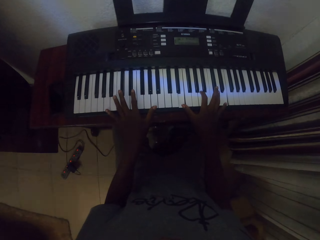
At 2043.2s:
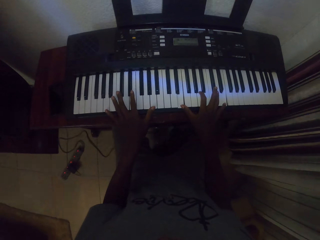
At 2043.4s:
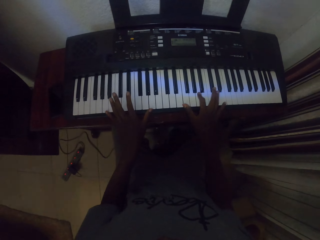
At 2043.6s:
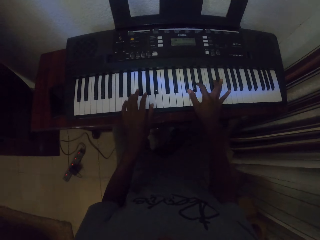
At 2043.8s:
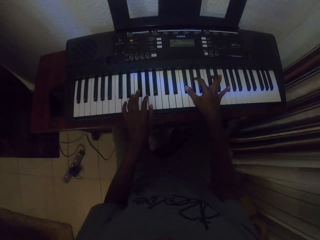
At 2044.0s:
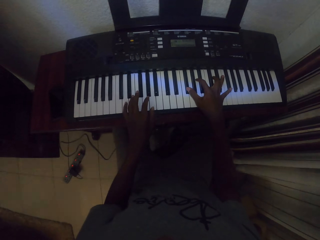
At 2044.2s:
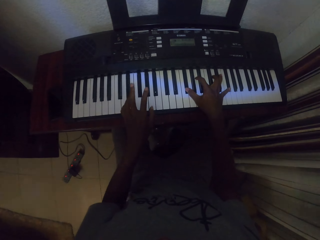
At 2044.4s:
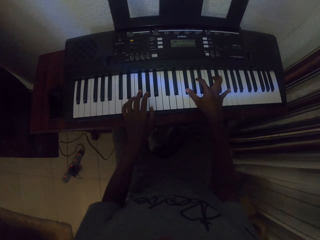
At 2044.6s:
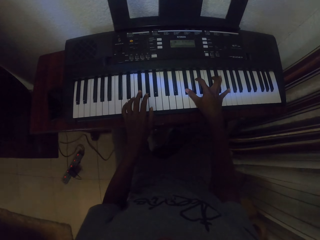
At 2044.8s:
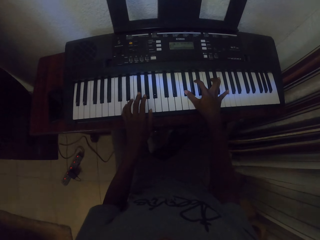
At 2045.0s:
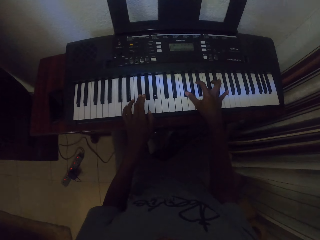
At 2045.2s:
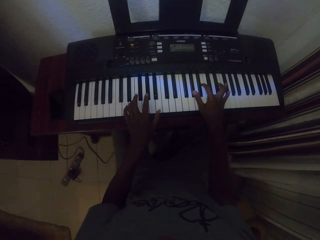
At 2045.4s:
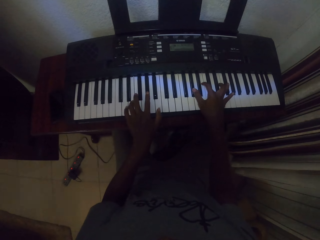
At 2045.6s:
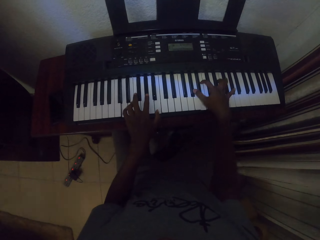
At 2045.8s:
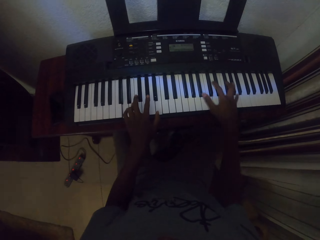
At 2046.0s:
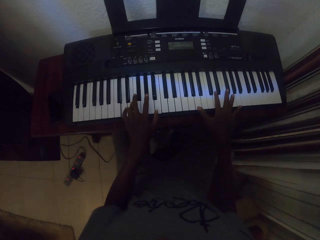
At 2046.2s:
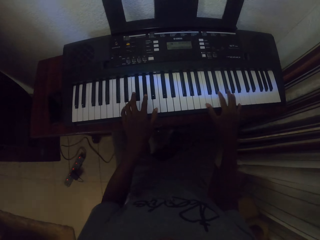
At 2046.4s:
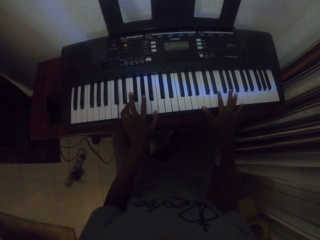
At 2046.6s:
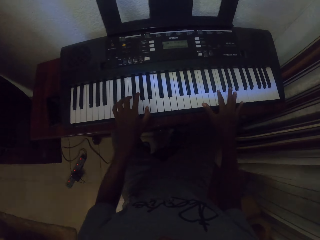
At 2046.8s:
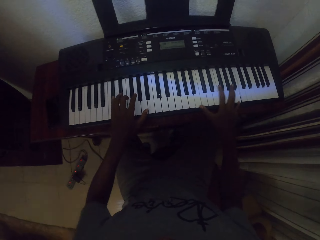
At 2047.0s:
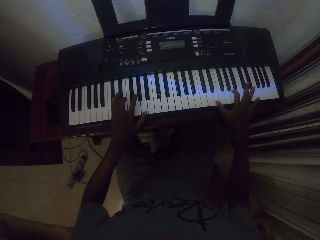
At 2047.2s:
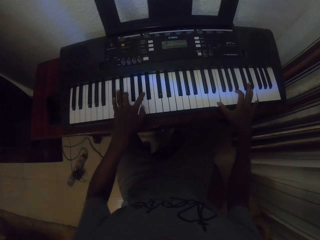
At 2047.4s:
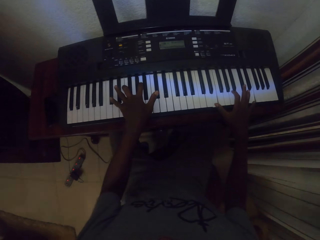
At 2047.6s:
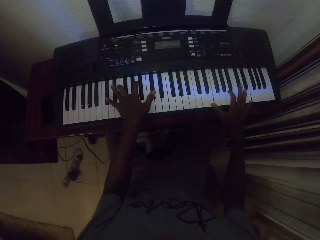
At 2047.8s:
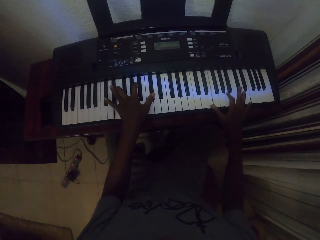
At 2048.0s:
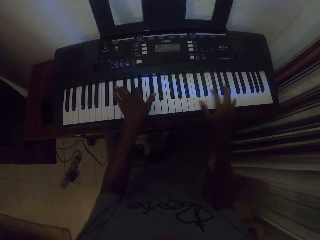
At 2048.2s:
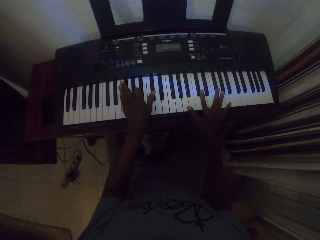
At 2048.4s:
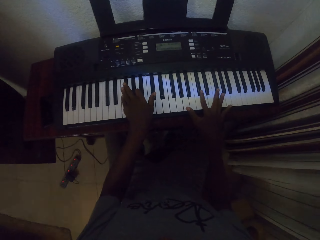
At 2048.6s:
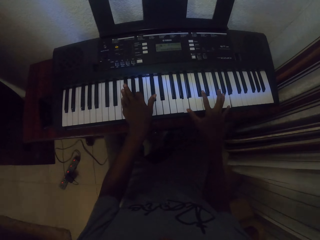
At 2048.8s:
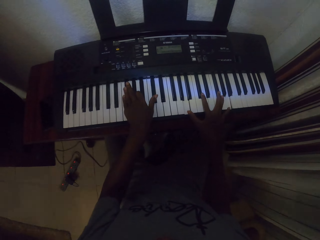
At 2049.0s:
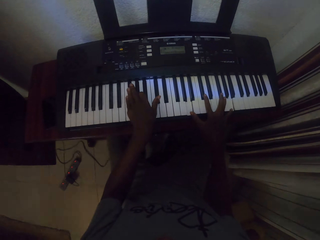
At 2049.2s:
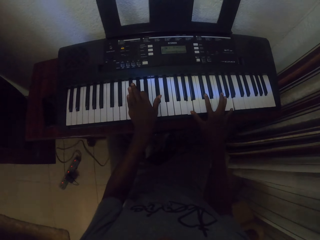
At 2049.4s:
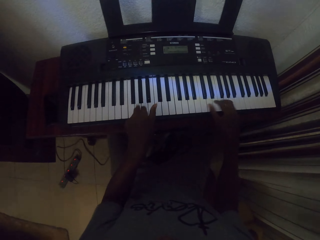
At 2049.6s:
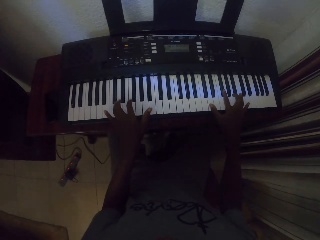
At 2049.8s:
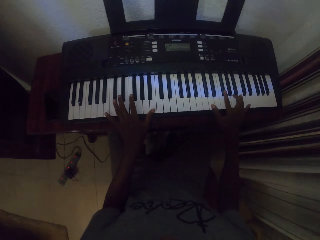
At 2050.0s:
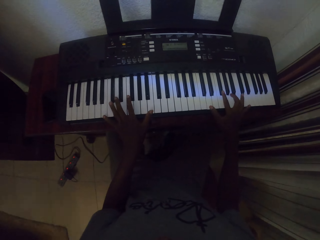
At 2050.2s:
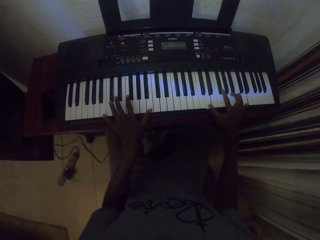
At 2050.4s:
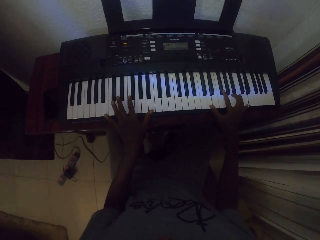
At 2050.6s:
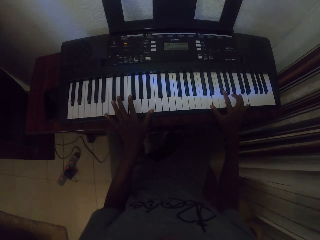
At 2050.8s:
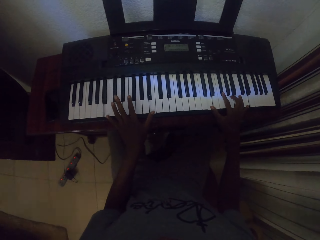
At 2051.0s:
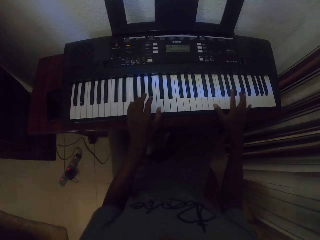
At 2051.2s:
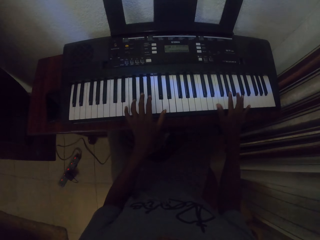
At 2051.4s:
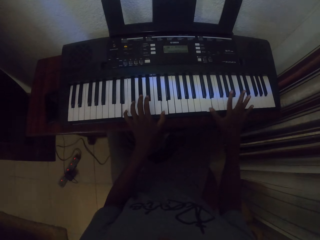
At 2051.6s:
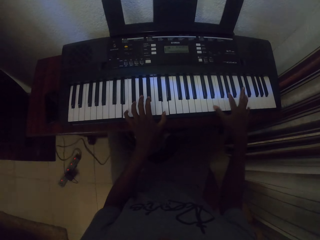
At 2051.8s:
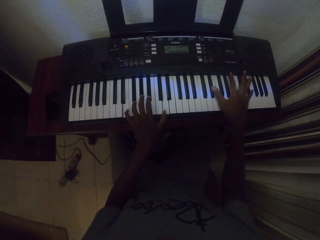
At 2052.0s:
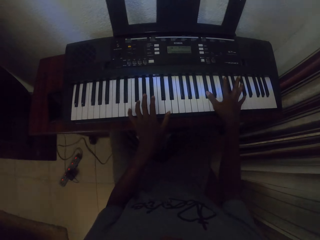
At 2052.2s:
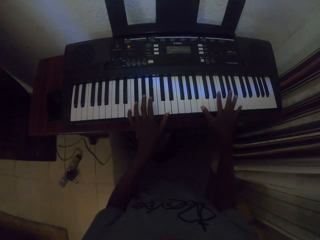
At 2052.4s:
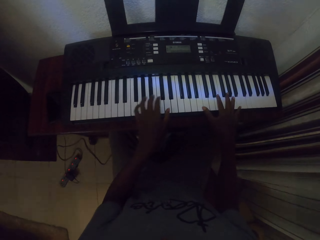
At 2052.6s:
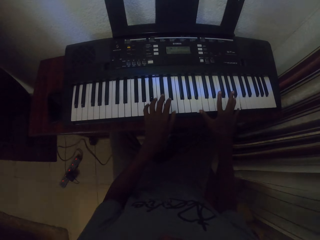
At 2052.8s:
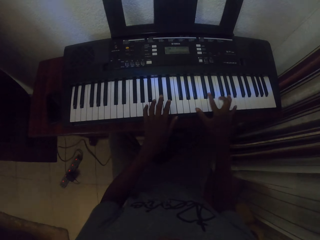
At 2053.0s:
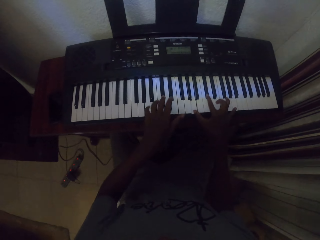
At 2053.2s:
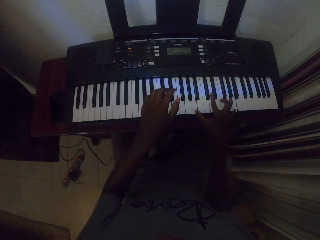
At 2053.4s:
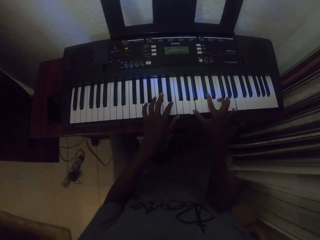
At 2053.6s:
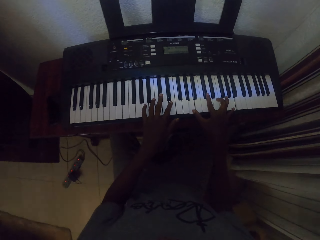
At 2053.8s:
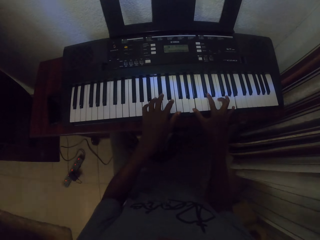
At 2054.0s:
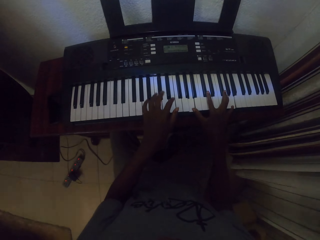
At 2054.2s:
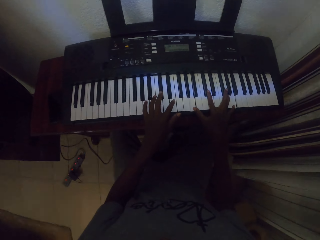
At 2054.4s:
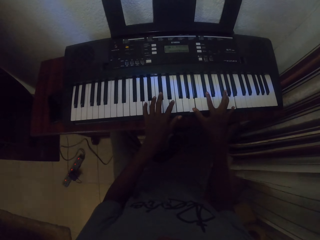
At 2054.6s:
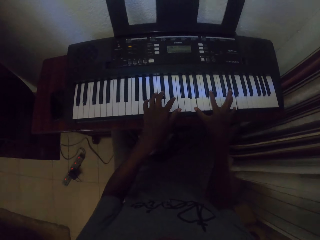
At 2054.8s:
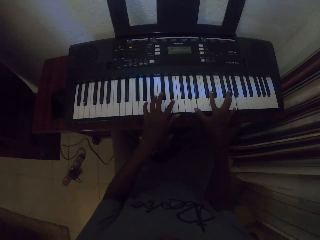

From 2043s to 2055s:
The camera wearer plays the piano with both hands. They play the piano with both hands repeatedly.

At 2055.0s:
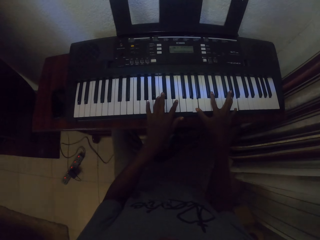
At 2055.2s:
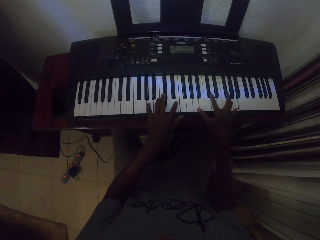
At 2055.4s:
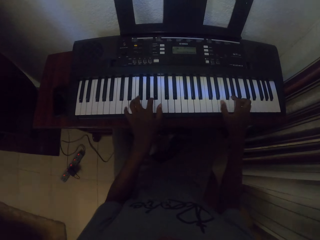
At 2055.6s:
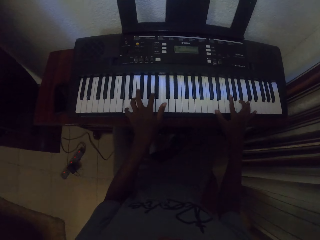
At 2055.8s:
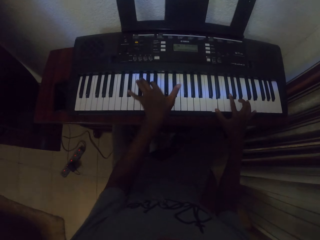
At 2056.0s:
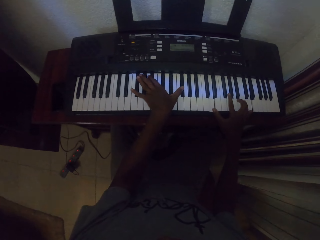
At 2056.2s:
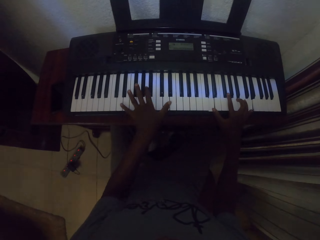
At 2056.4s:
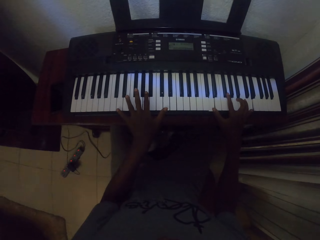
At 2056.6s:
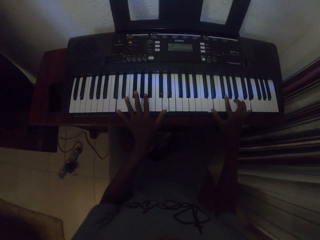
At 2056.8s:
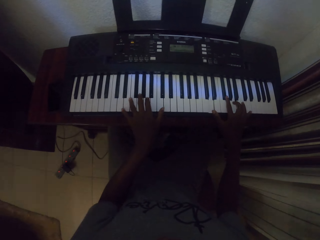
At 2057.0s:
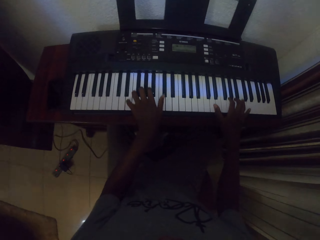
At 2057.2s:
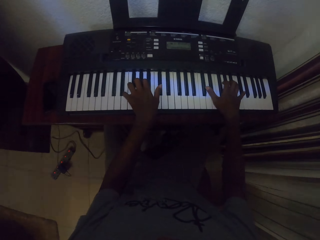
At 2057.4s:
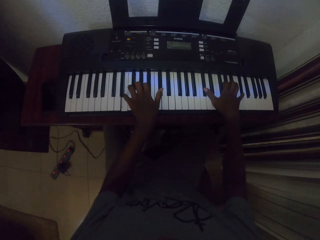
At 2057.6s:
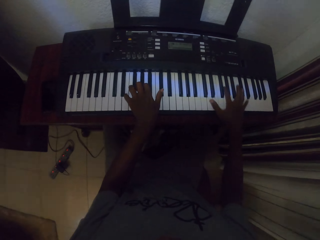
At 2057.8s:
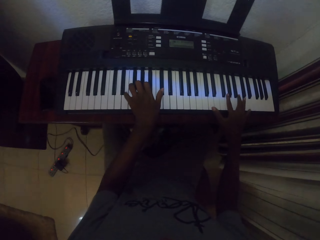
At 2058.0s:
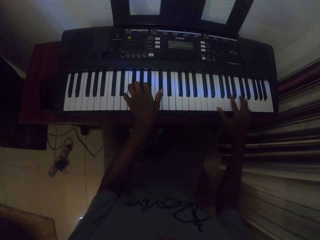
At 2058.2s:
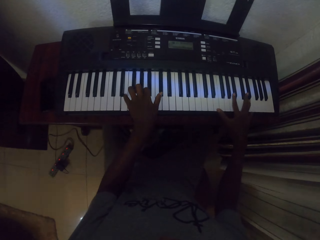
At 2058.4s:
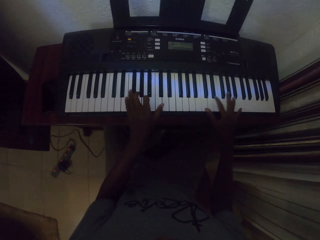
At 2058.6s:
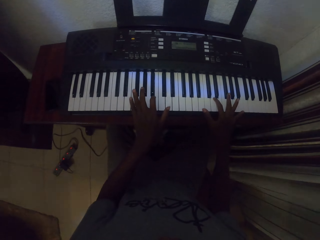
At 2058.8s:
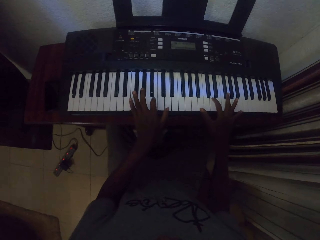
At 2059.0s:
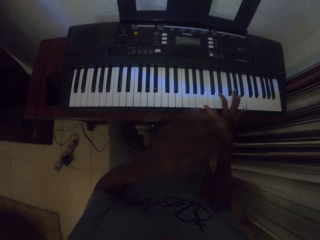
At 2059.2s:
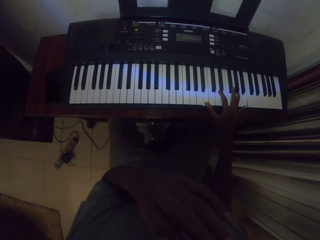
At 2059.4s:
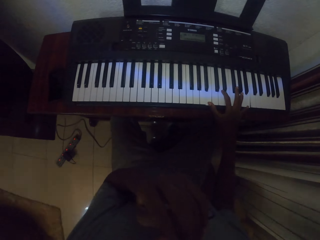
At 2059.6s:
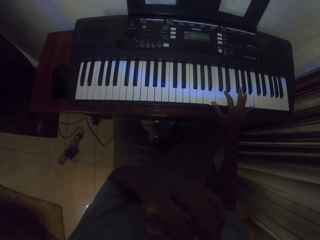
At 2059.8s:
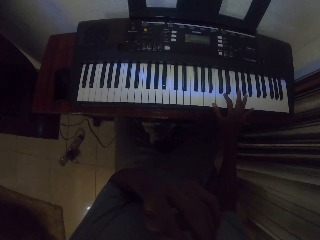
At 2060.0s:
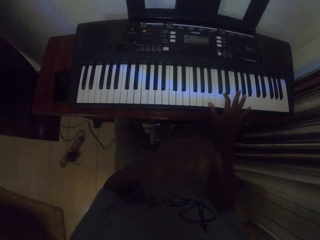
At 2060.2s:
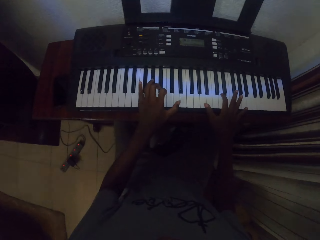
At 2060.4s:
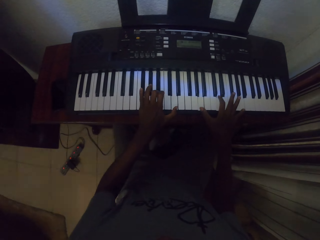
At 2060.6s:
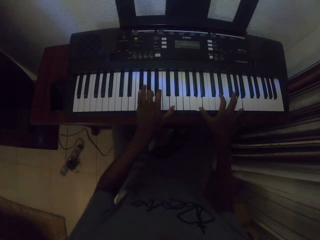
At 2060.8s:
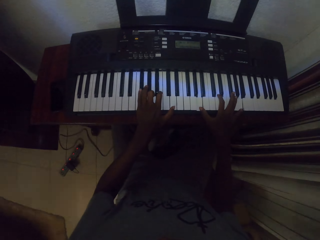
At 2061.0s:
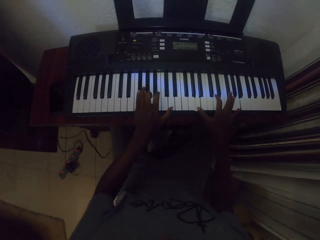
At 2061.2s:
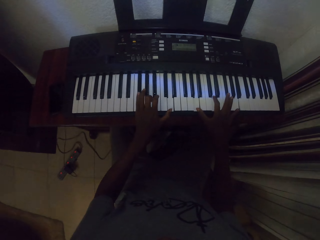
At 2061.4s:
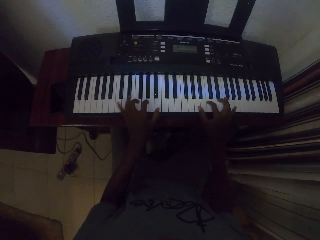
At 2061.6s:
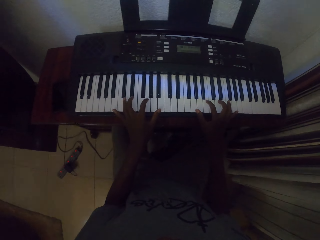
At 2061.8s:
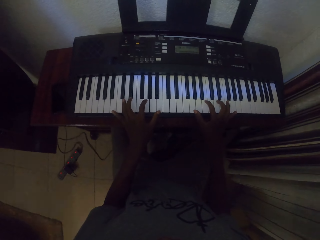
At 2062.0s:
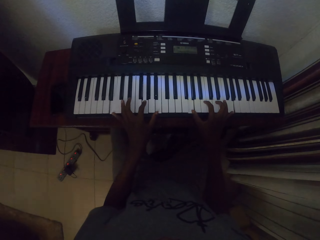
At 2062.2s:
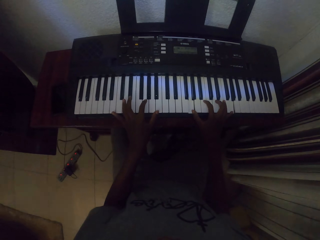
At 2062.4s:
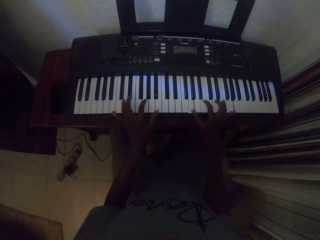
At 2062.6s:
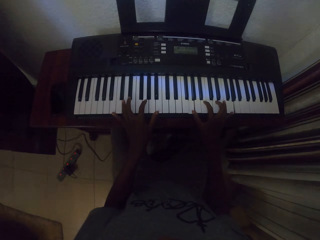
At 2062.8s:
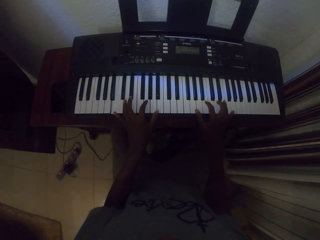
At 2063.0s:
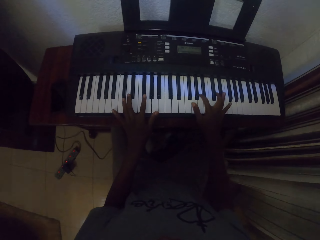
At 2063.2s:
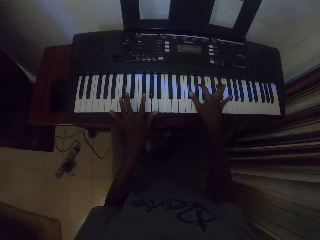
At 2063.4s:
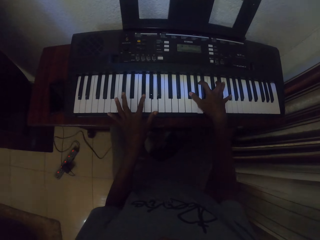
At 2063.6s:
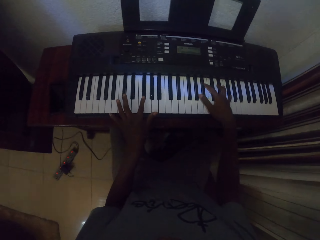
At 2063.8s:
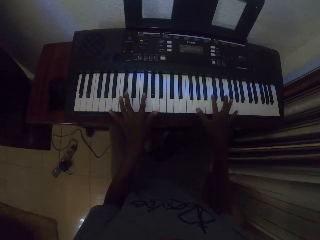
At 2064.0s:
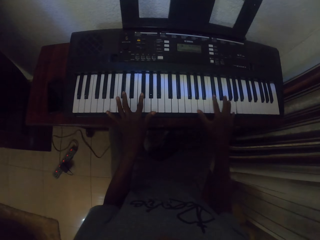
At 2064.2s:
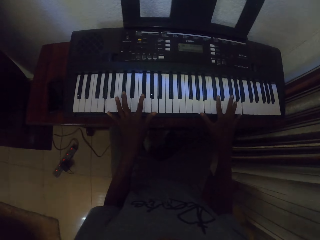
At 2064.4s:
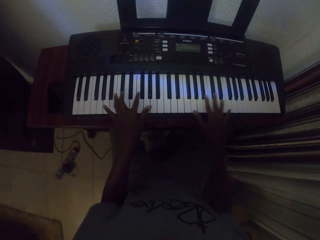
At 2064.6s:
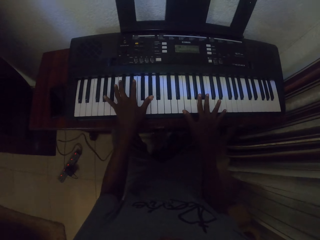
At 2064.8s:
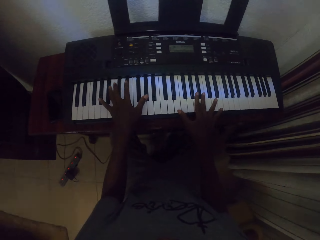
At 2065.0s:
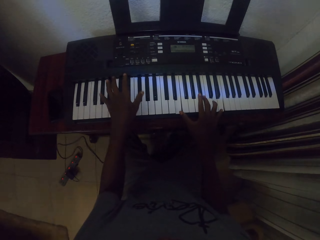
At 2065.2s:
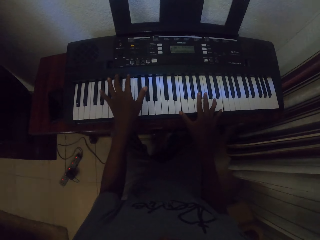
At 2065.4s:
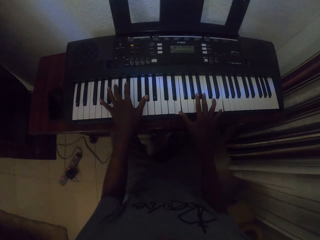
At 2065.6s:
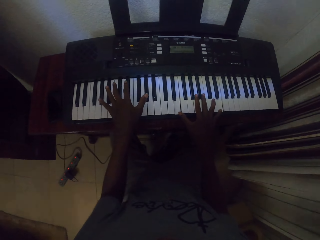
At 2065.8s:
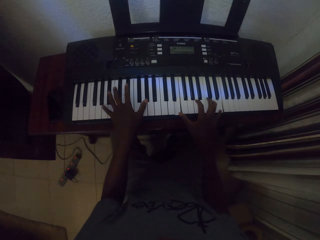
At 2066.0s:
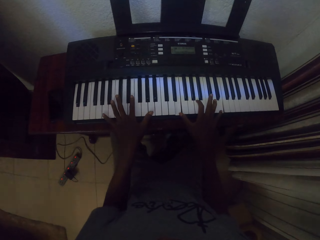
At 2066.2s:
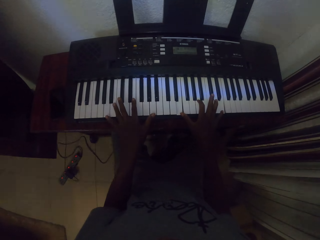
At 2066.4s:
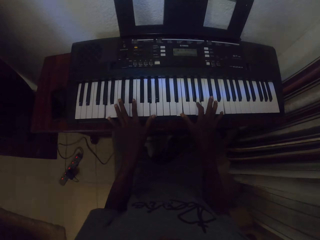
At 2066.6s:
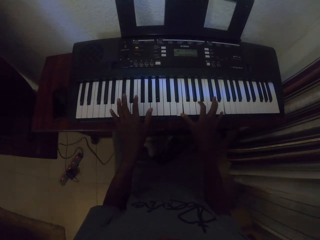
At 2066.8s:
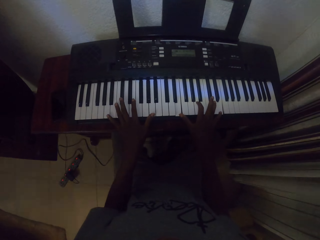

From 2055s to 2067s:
The camera wearer plays the piano with both hands. They play it again. They touch the face and lift the left hand. They play the piano with both hands. They play it again.
